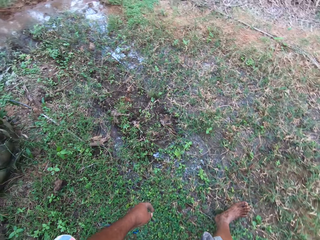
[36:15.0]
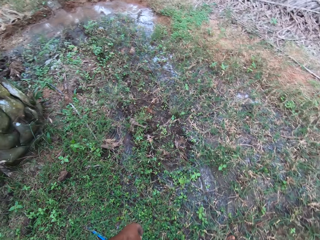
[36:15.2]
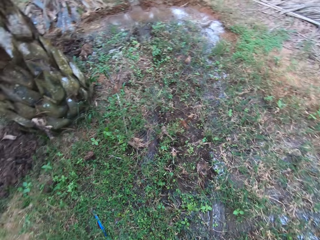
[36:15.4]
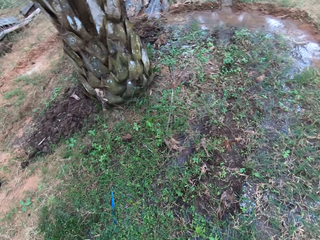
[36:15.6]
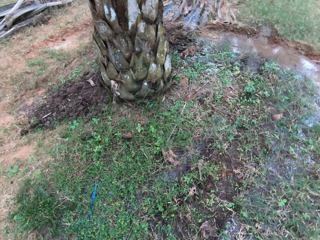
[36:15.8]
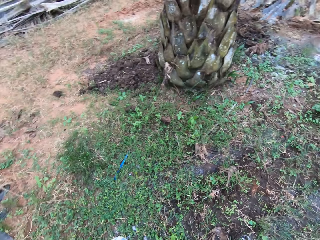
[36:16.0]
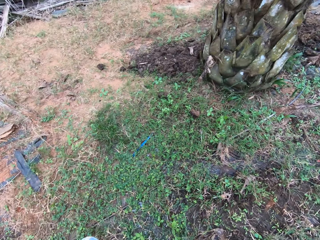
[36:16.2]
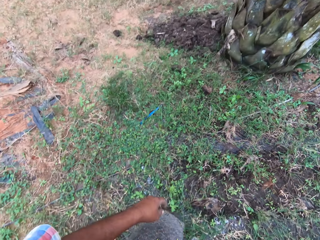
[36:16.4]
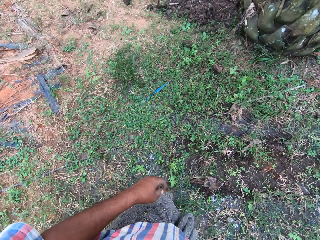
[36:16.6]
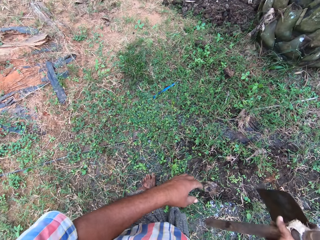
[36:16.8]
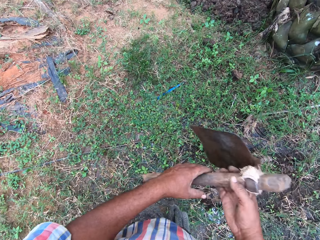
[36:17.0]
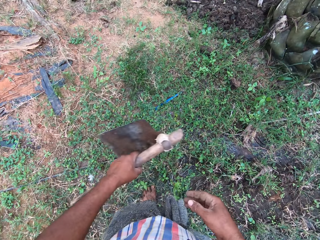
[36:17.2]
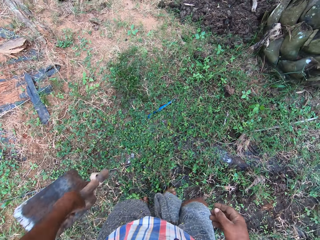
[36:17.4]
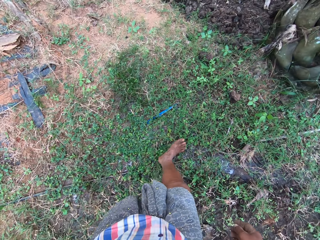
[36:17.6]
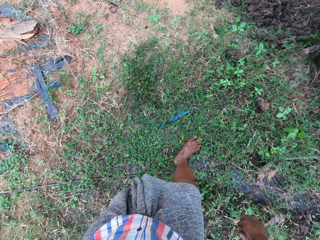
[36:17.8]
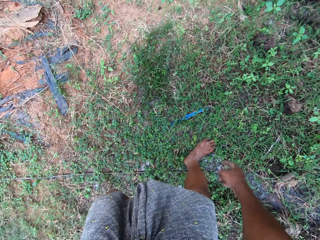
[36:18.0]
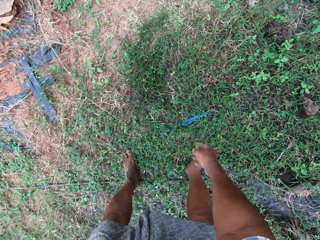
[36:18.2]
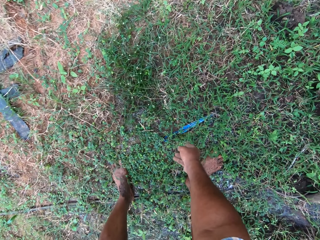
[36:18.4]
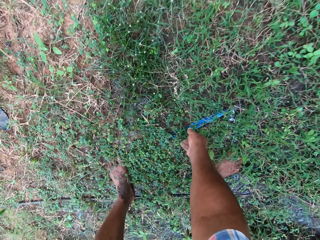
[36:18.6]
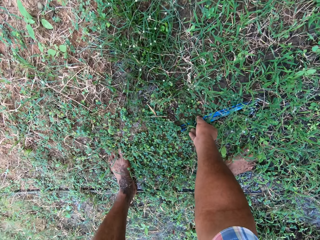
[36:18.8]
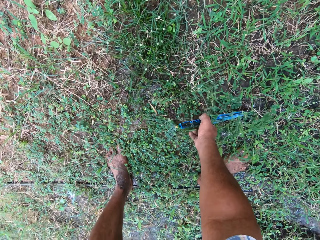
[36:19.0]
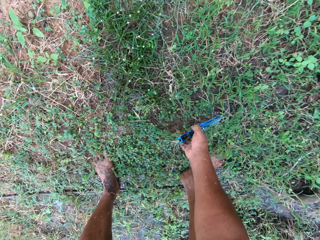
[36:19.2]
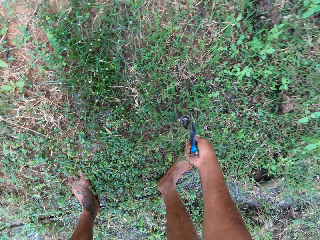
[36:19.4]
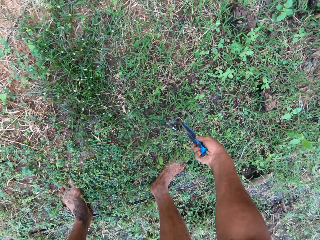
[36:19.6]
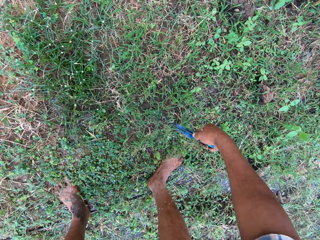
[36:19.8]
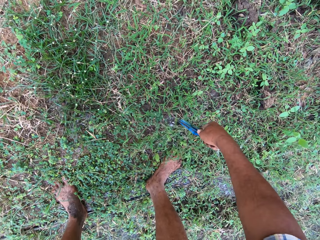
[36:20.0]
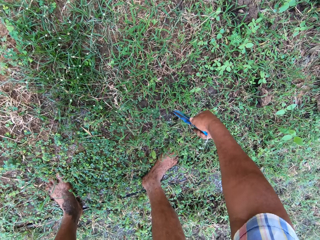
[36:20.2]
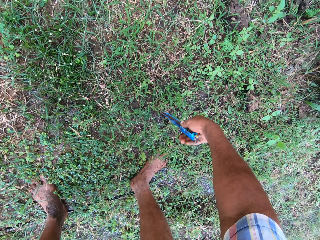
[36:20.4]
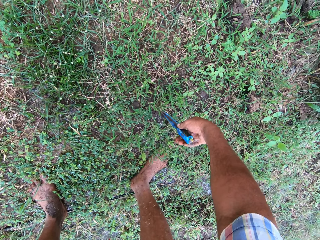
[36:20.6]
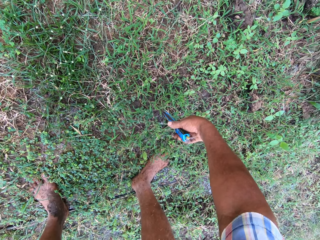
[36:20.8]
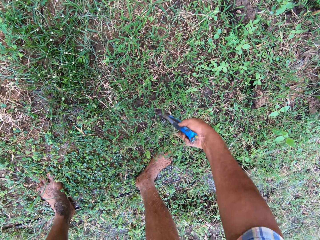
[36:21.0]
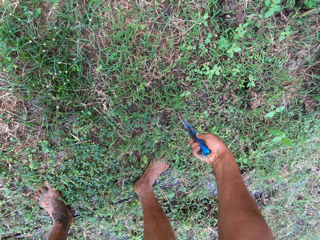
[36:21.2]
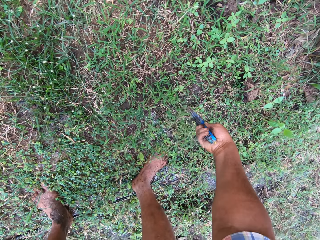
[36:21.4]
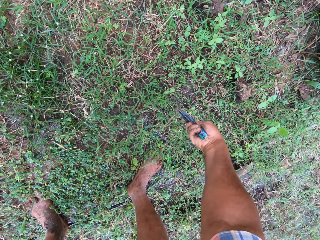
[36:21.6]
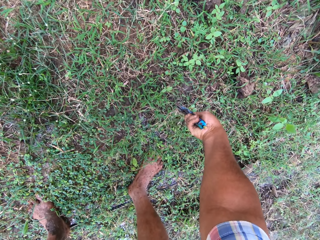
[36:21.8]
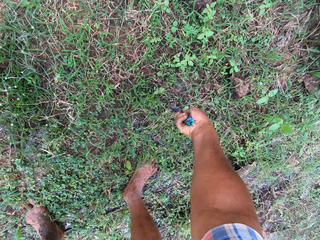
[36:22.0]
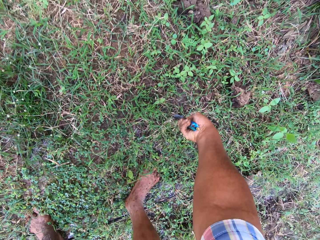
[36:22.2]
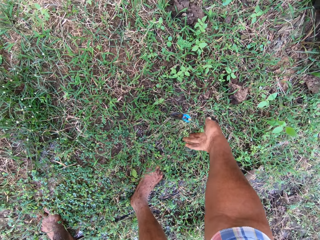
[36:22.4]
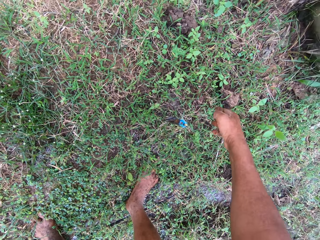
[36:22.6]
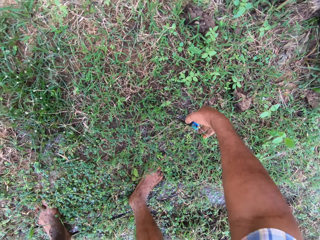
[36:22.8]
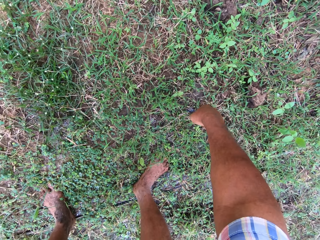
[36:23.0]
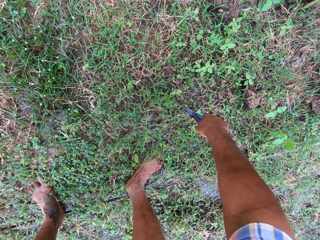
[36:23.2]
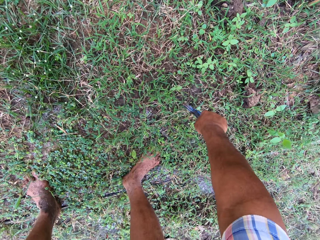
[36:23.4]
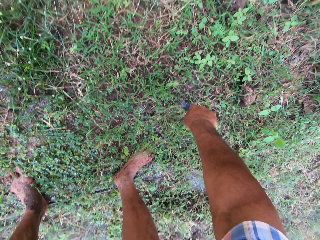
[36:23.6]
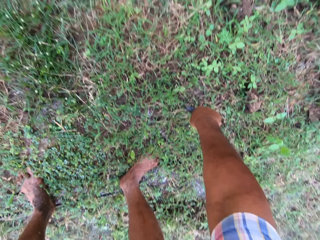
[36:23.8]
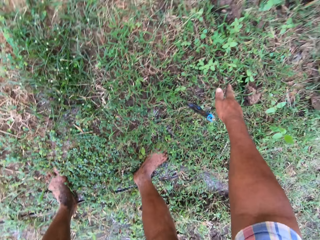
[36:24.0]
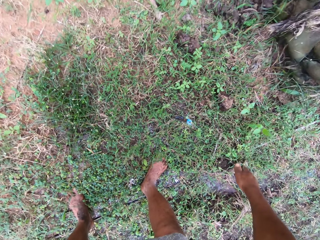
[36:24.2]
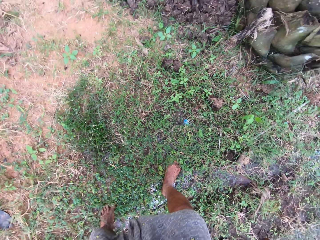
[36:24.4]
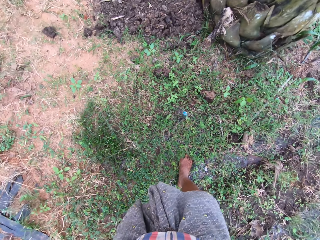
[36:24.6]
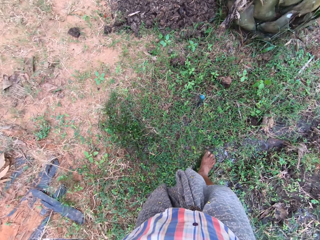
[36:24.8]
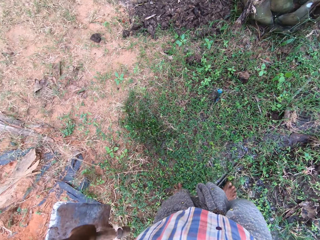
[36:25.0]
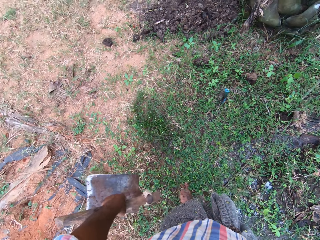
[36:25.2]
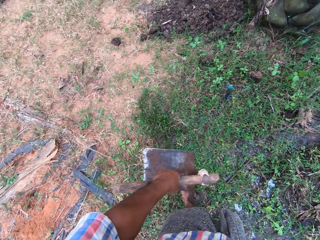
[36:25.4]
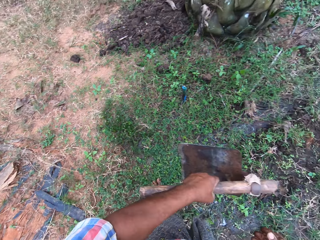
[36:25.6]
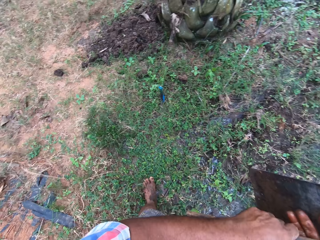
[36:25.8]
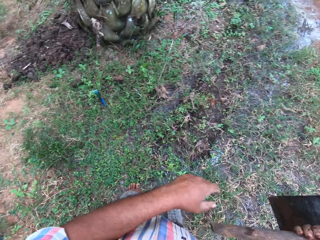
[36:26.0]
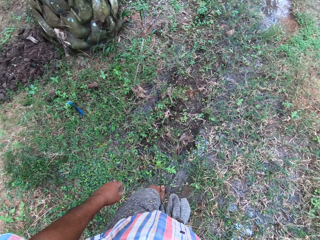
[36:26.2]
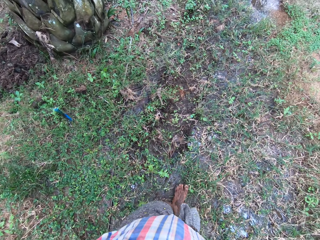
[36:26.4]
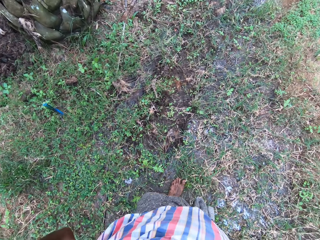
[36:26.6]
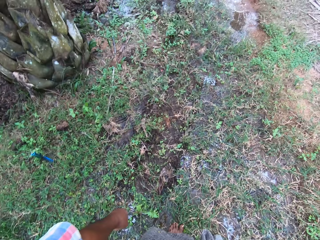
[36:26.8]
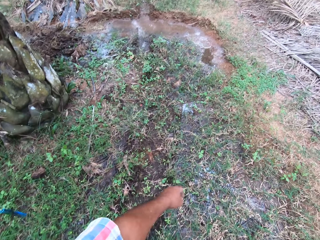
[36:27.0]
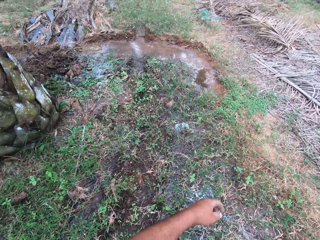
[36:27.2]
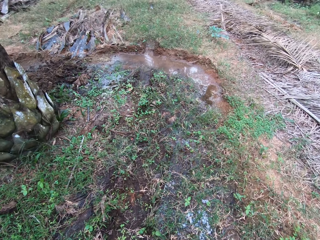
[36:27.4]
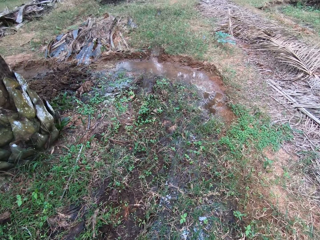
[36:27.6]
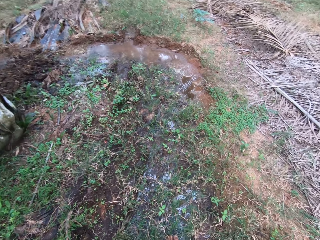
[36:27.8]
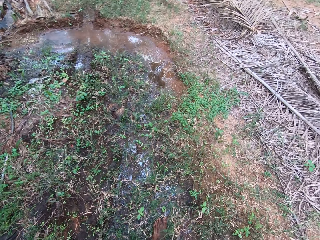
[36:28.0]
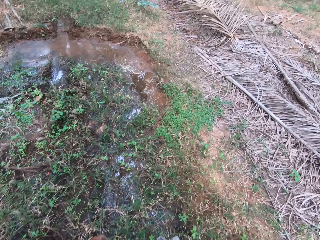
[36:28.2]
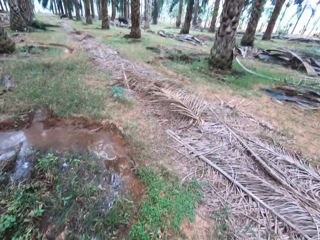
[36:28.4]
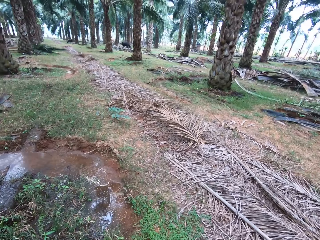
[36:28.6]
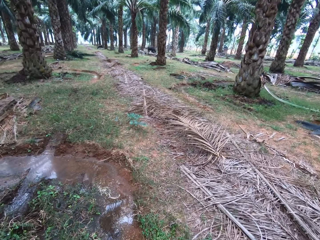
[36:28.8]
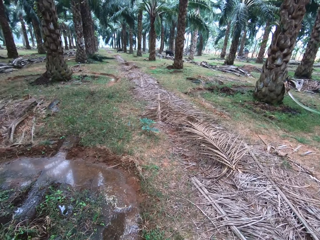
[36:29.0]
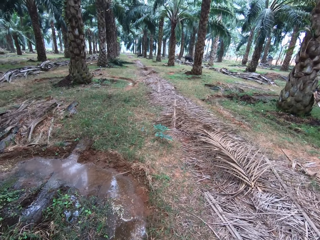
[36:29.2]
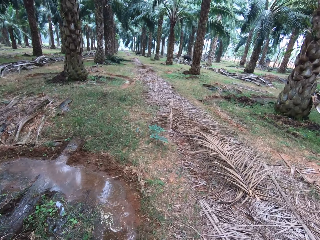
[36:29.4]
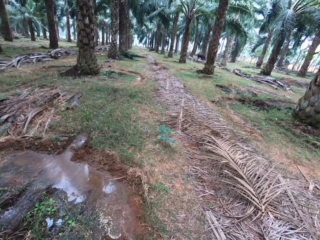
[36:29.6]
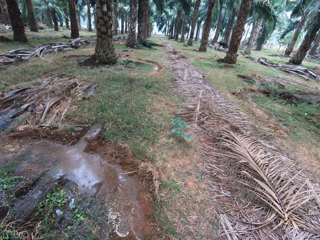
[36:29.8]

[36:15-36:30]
The camera wearer moves a hoe to his left hand. He stands a peg on the ground. He picks up a sprinkler. He moves the peg and pushes the peg in the ground. He walks around the field. He moves the hoe to his right hand.

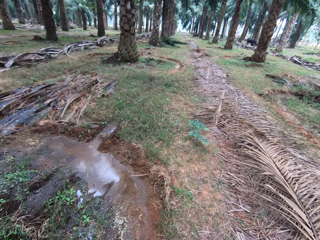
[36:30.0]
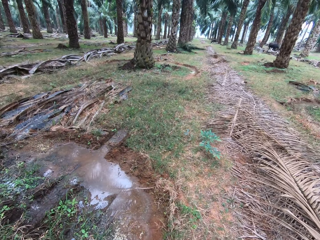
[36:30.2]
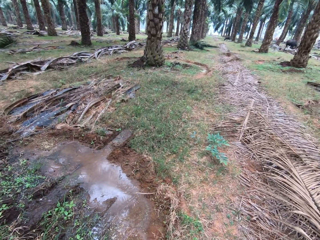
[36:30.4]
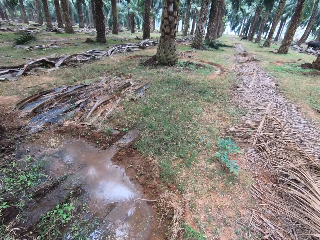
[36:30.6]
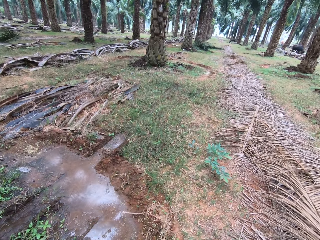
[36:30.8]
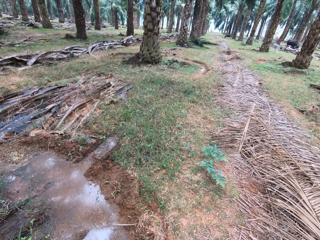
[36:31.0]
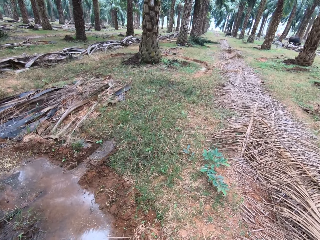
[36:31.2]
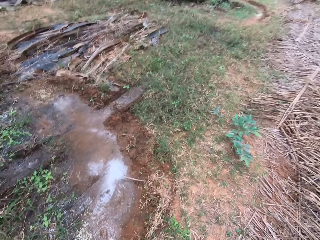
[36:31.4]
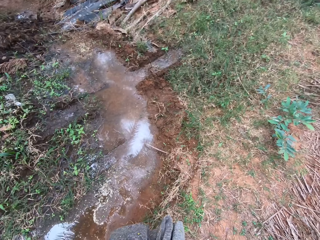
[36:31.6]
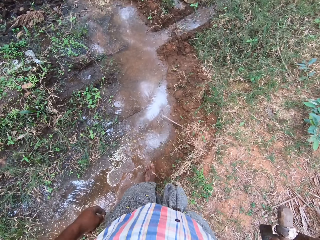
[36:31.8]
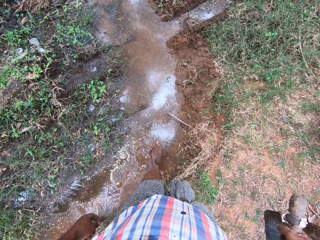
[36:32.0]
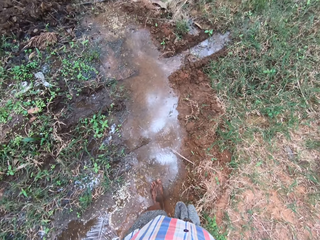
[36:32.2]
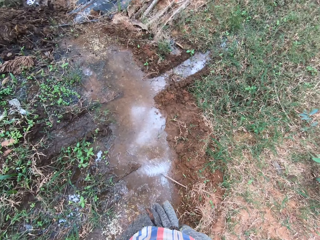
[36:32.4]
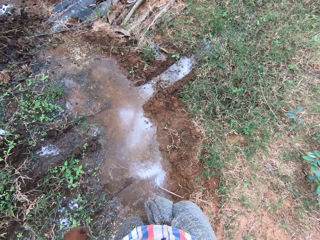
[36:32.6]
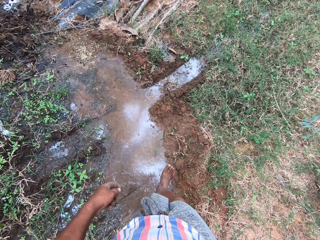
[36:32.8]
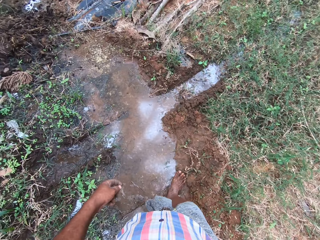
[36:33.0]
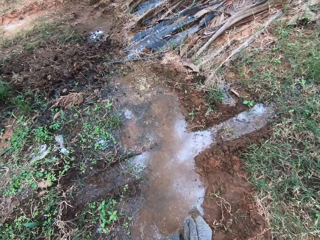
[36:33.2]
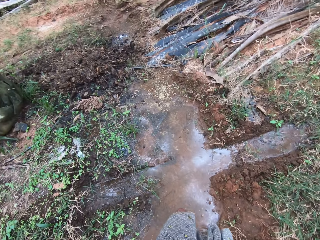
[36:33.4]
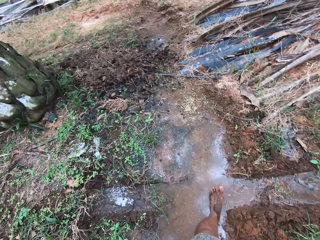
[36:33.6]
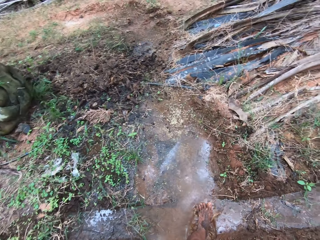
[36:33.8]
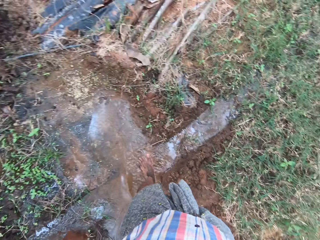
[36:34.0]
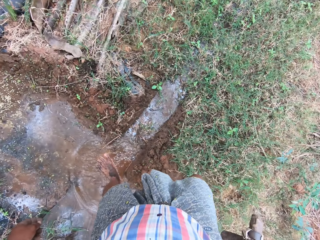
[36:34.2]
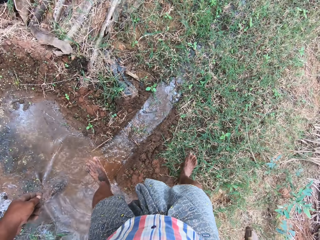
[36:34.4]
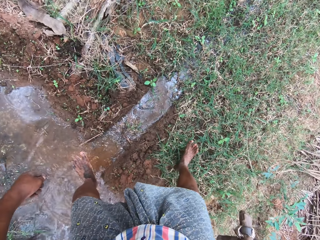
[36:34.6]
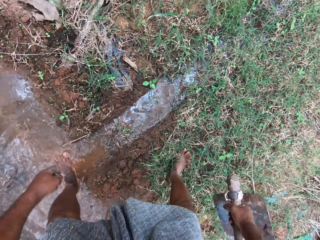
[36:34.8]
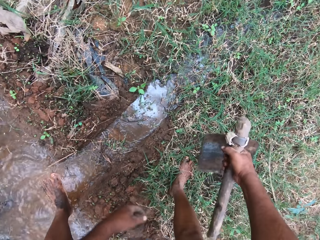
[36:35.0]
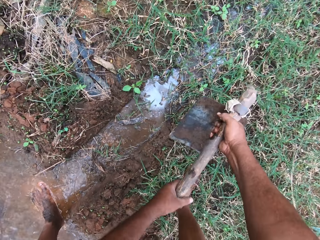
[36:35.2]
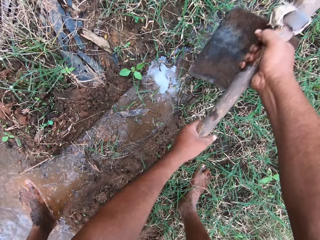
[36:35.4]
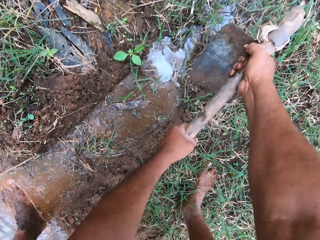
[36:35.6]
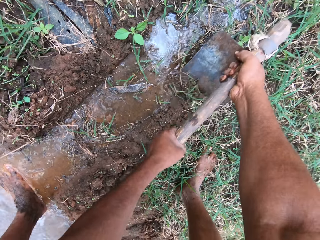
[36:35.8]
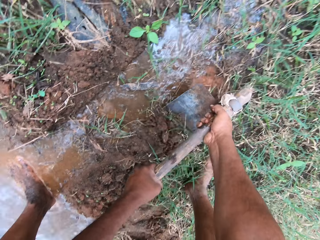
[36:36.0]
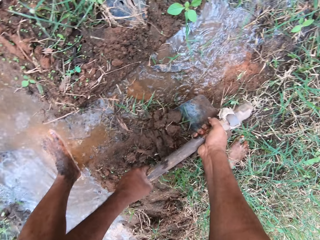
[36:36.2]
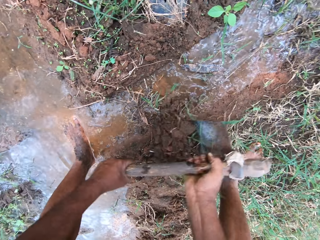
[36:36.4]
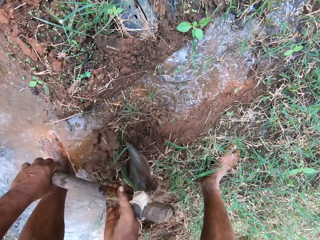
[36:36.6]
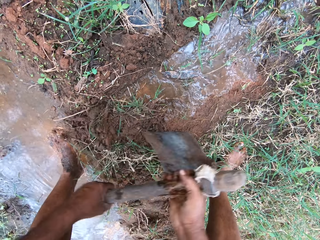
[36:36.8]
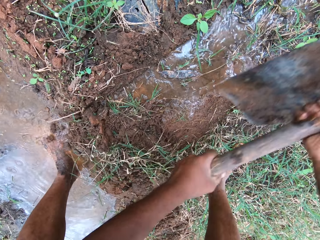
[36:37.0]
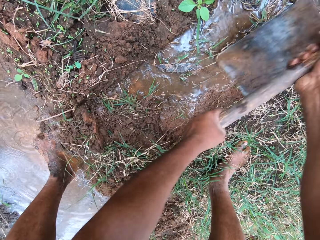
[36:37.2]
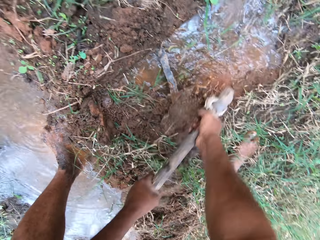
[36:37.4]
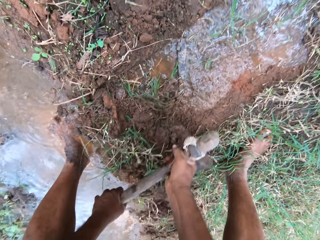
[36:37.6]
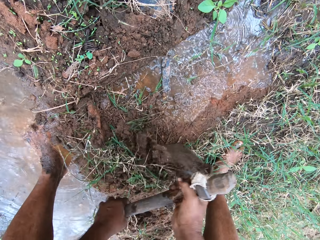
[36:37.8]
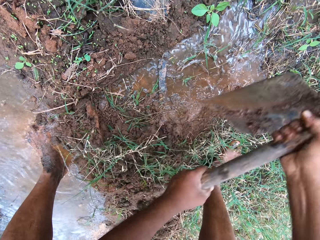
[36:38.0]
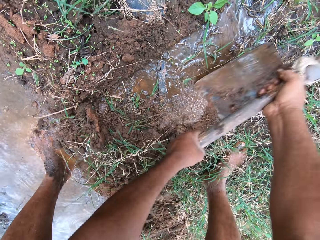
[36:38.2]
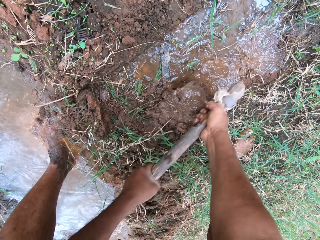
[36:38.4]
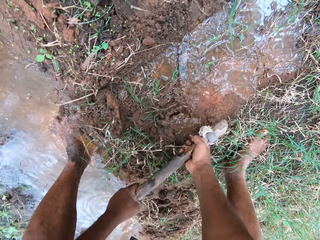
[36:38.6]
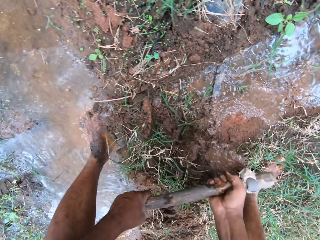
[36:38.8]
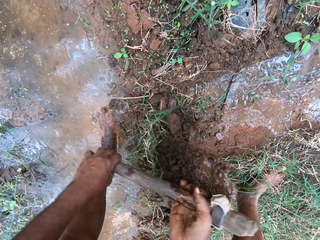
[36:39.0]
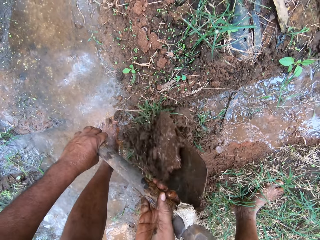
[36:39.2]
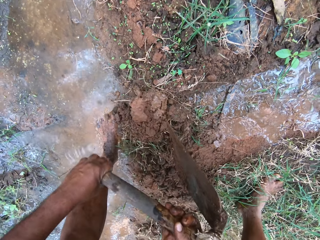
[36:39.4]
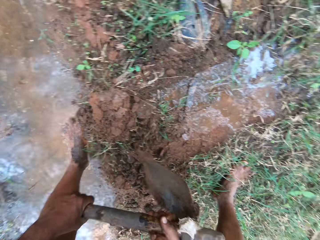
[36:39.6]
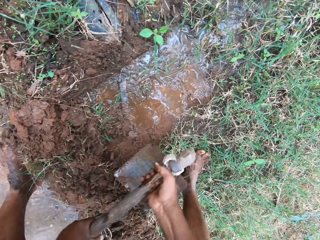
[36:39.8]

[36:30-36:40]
The camera wearer digs the ground with the hoe.
